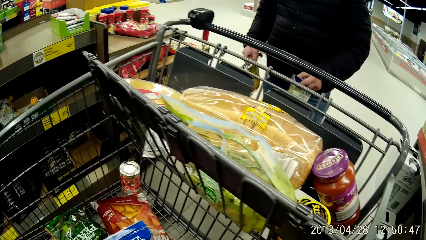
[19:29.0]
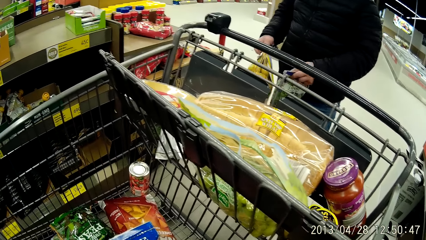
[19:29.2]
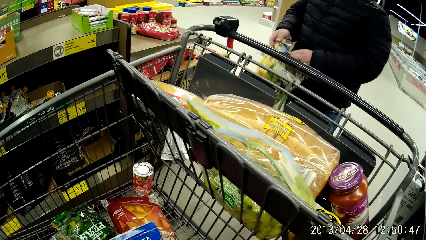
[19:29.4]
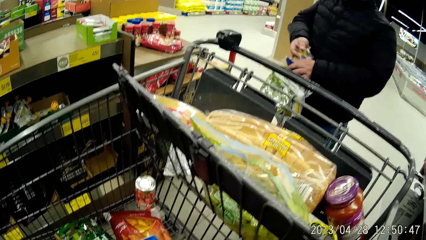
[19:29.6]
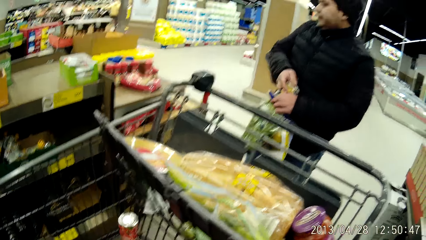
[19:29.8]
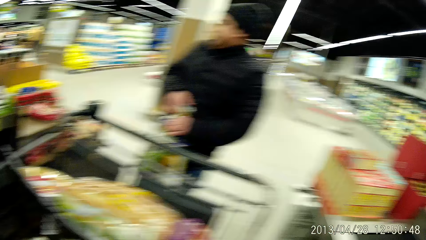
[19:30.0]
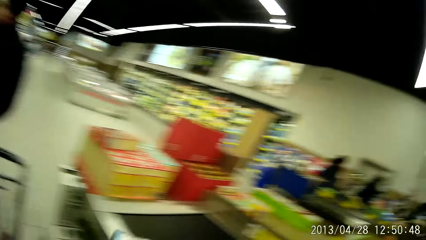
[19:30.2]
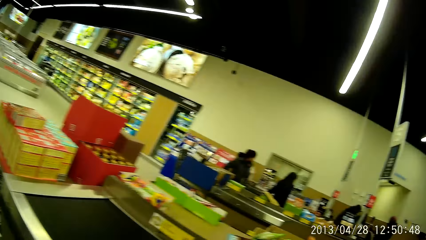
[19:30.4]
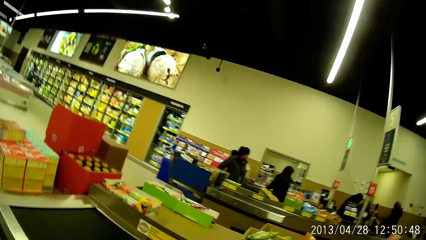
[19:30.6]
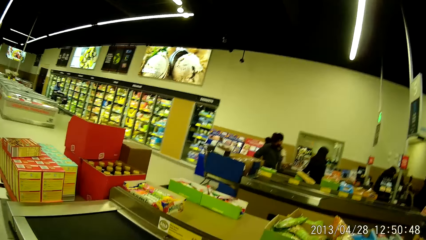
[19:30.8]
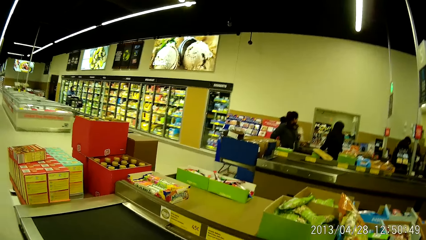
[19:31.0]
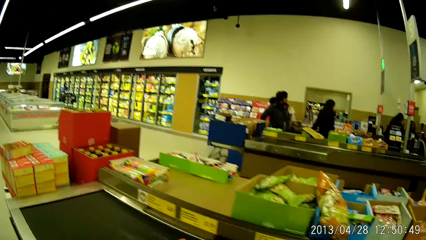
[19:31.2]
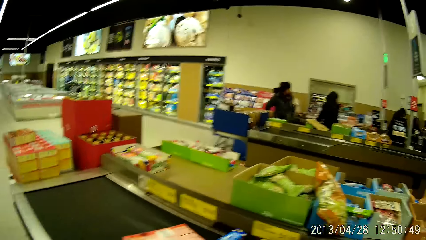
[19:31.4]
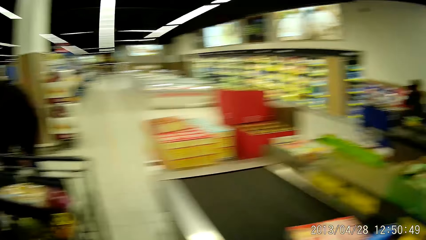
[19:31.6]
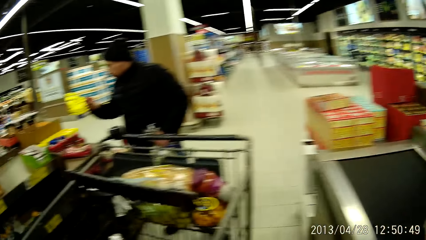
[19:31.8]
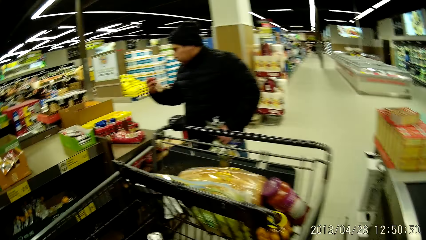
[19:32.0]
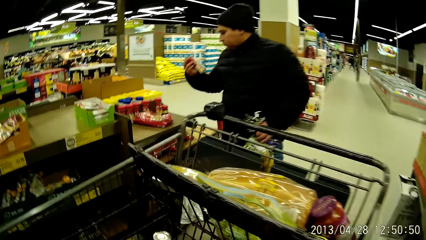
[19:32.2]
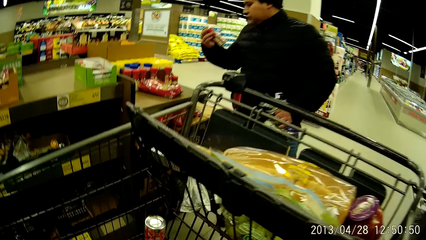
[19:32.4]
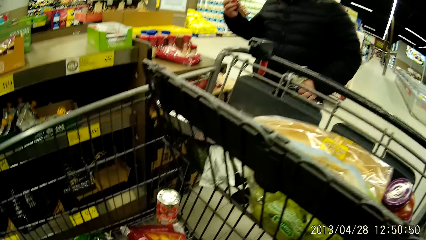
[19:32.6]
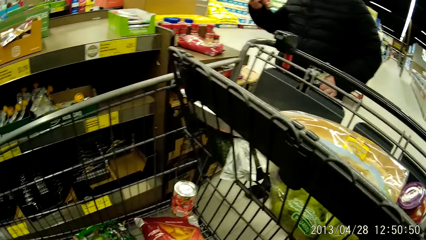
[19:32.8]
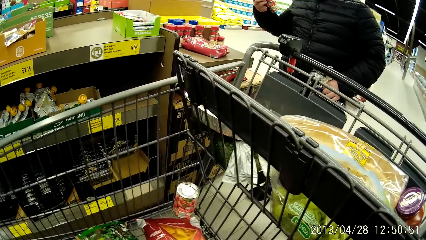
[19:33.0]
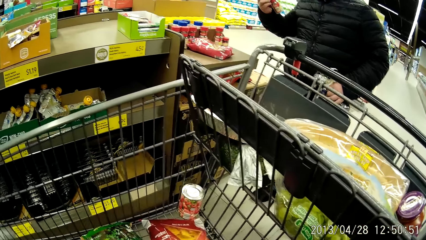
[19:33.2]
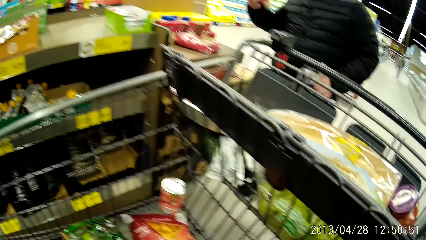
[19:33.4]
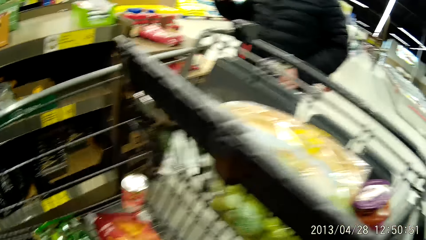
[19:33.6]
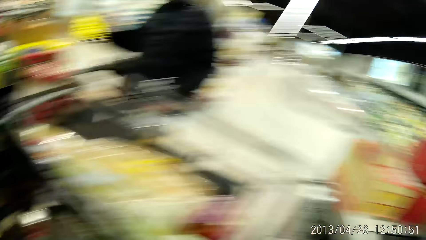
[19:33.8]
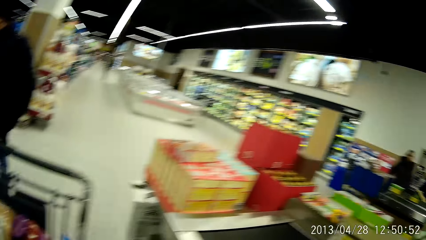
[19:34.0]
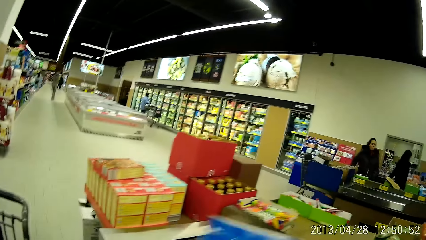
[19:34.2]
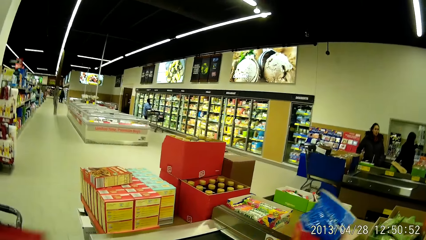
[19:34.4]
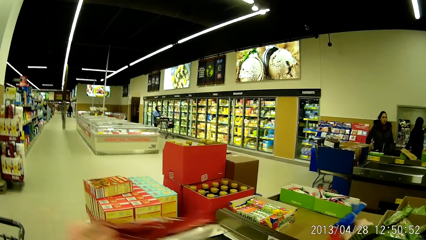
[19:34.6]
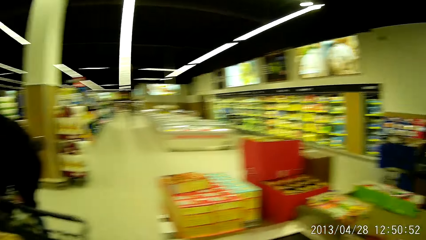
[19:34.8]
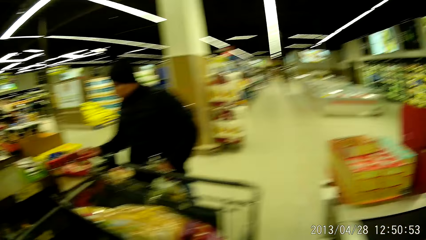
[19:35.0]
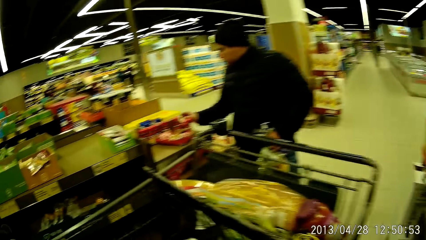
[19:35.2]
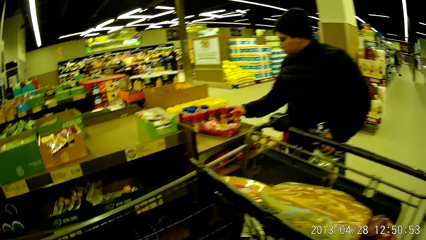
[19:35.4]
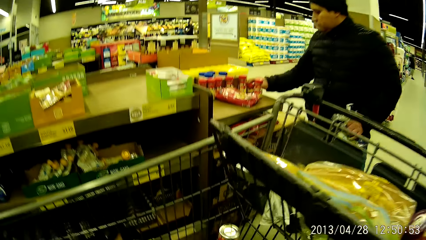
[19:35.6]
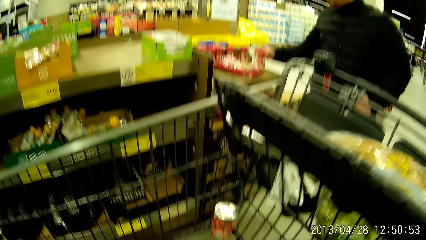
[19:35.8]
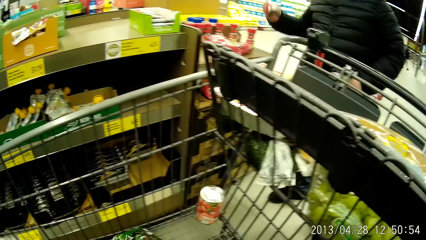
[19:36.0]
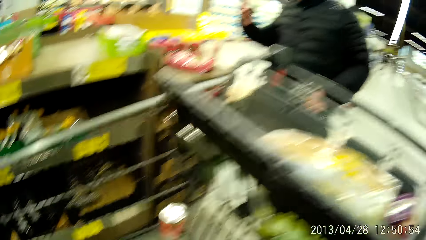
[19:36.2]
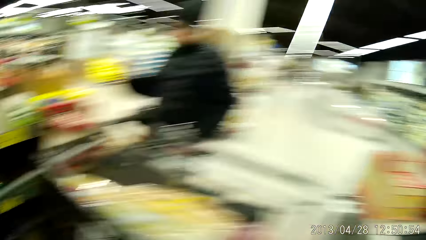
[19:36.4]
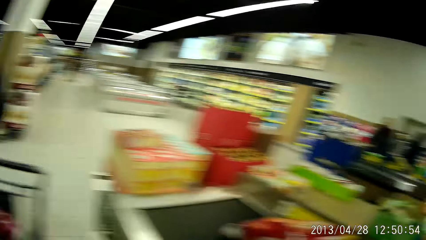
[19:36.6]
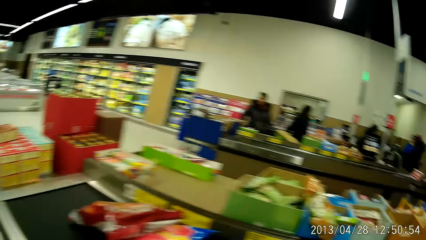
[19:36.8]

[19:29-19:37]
A man checks some bottles of spices on the stand.

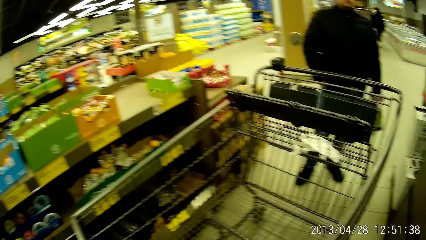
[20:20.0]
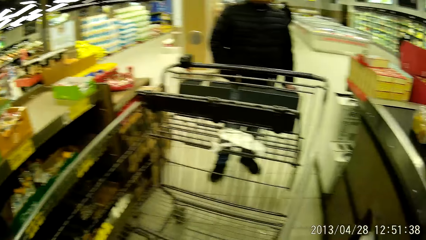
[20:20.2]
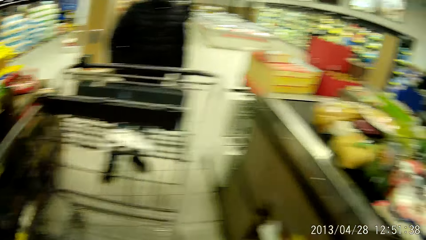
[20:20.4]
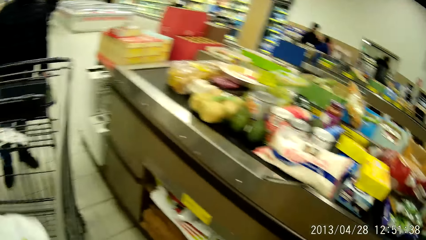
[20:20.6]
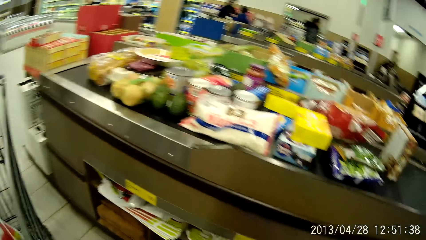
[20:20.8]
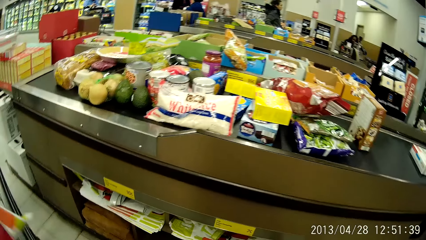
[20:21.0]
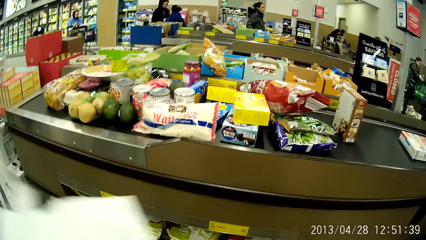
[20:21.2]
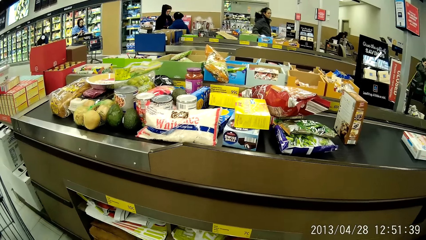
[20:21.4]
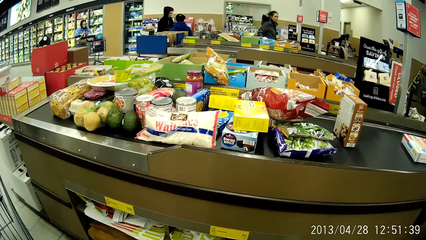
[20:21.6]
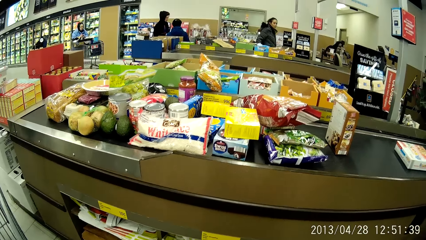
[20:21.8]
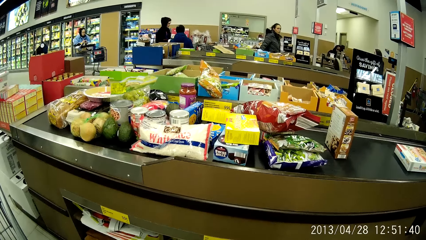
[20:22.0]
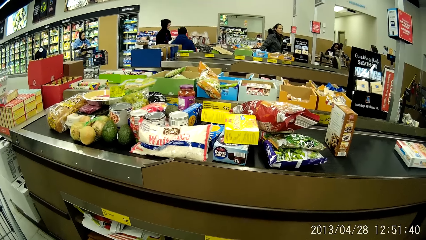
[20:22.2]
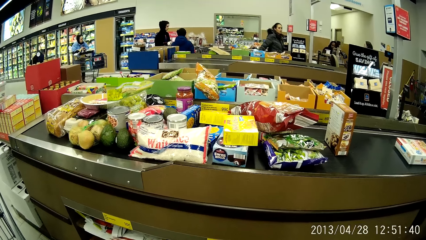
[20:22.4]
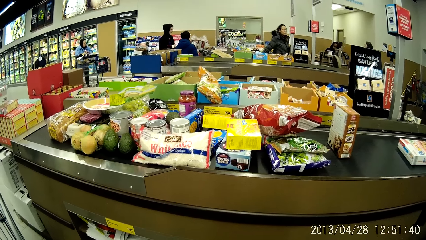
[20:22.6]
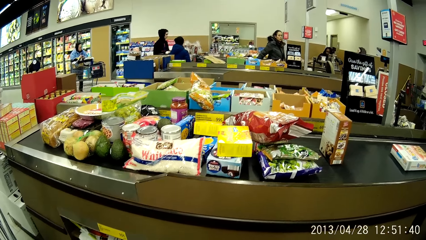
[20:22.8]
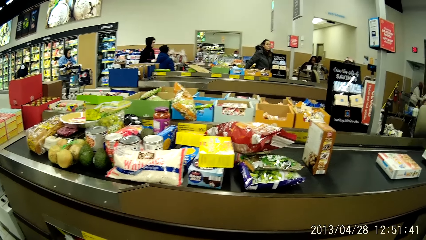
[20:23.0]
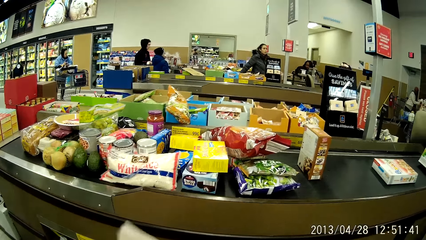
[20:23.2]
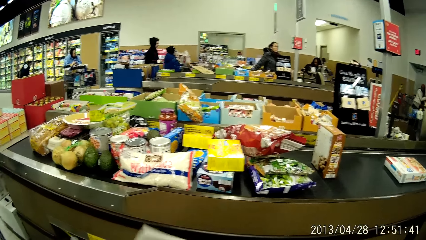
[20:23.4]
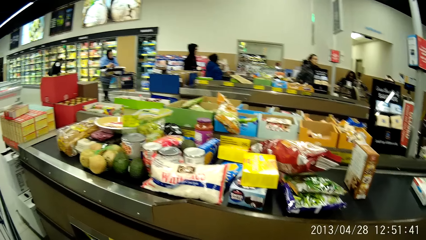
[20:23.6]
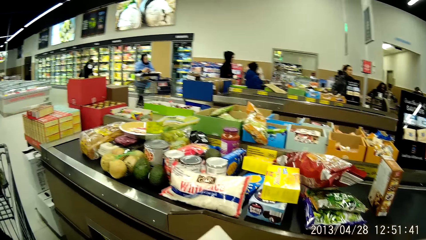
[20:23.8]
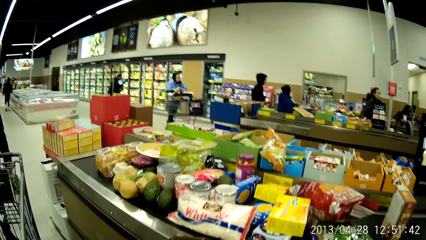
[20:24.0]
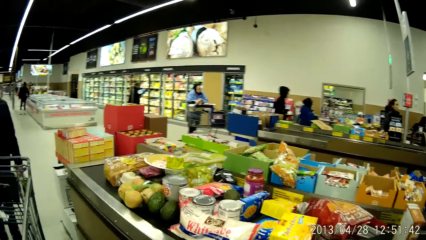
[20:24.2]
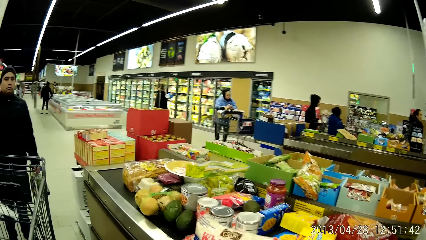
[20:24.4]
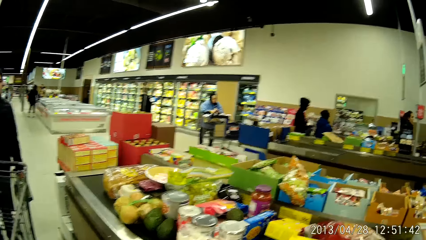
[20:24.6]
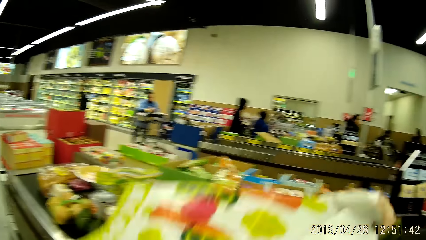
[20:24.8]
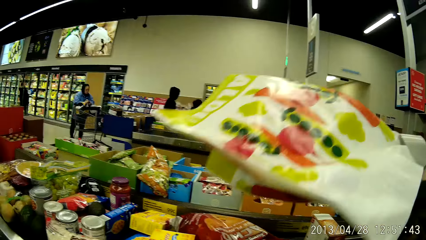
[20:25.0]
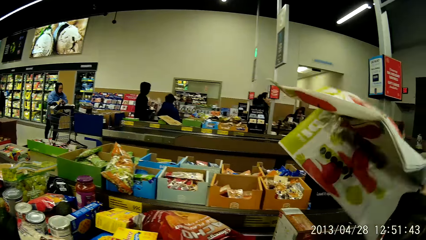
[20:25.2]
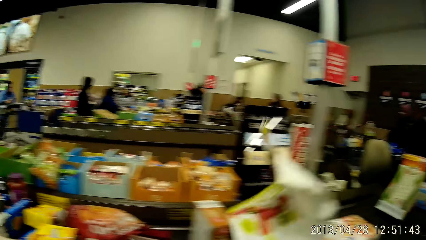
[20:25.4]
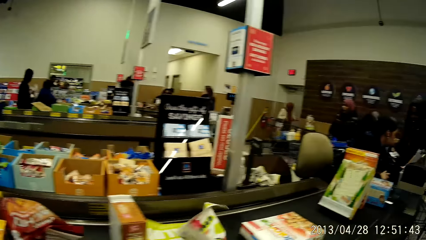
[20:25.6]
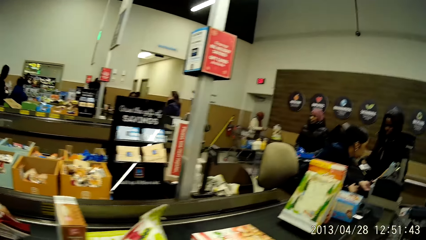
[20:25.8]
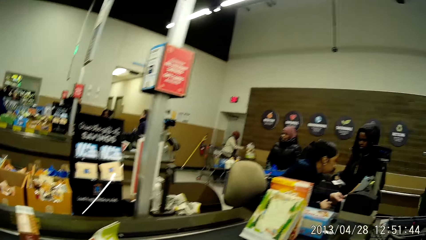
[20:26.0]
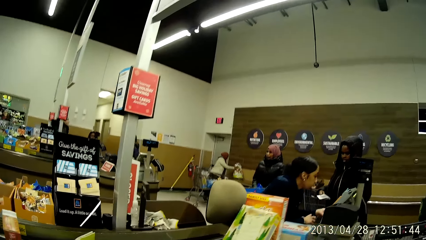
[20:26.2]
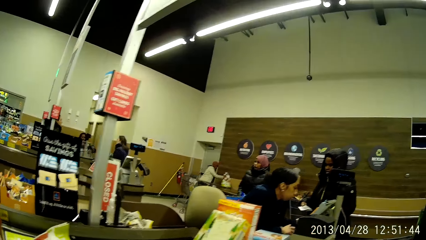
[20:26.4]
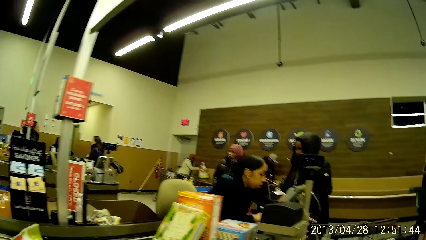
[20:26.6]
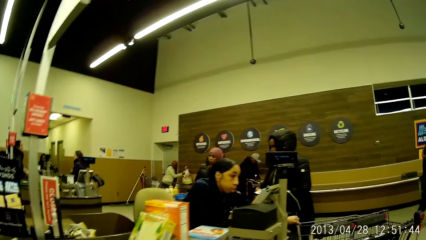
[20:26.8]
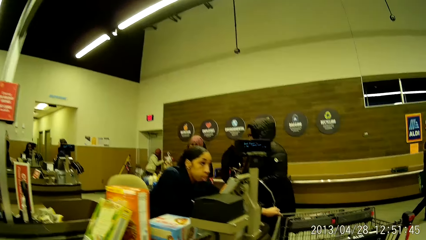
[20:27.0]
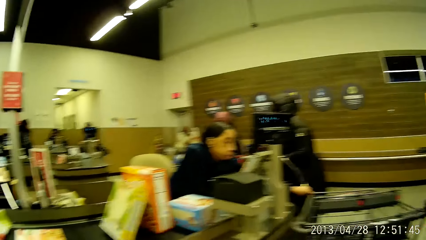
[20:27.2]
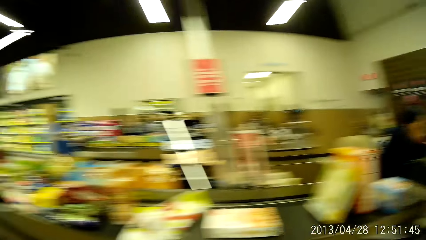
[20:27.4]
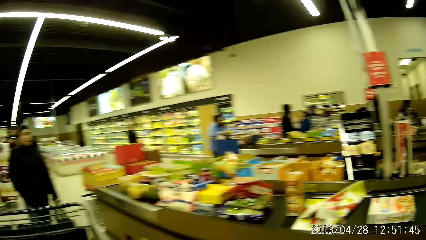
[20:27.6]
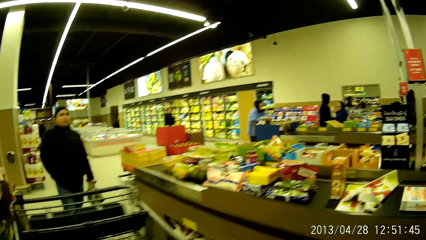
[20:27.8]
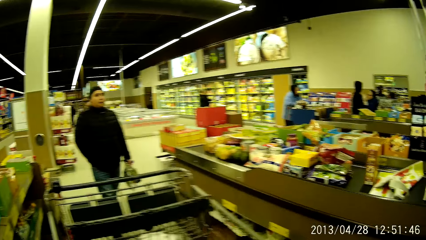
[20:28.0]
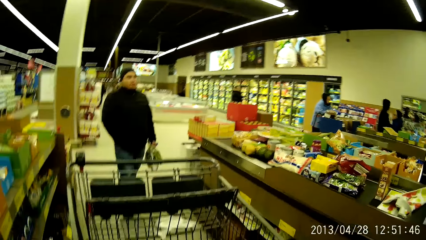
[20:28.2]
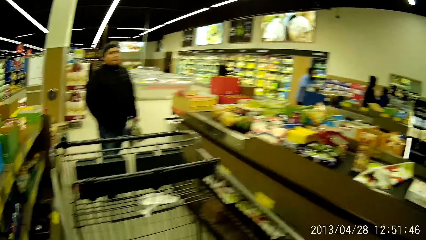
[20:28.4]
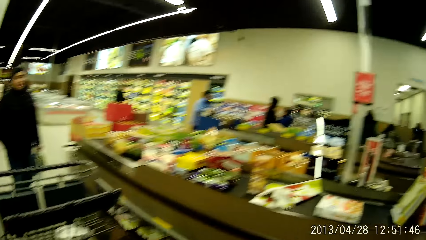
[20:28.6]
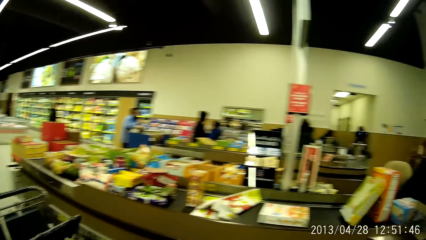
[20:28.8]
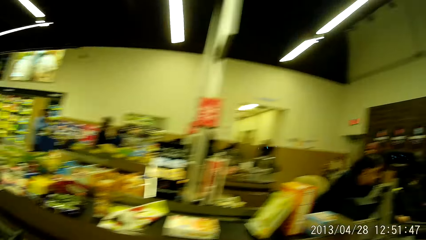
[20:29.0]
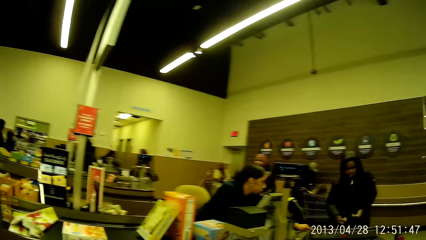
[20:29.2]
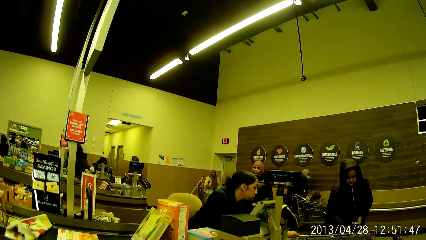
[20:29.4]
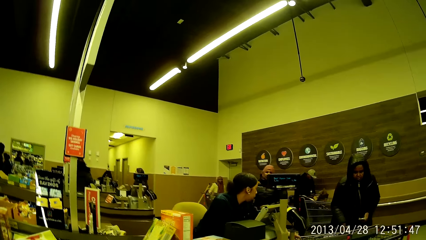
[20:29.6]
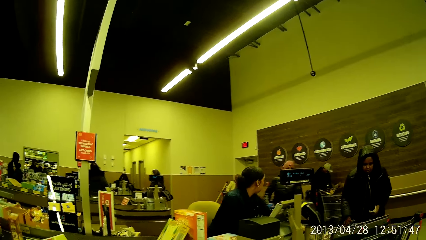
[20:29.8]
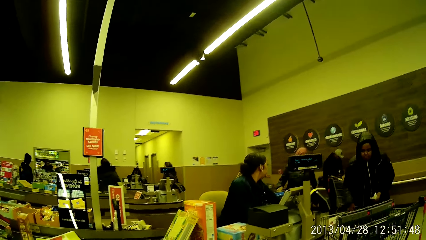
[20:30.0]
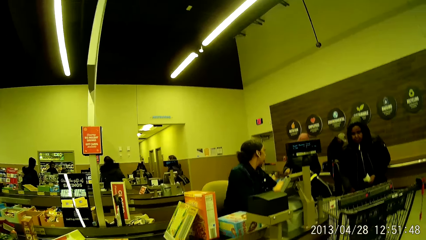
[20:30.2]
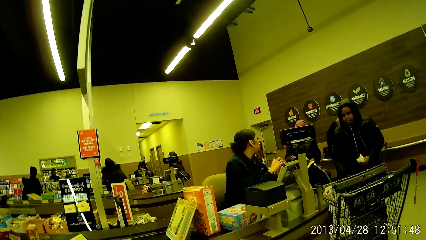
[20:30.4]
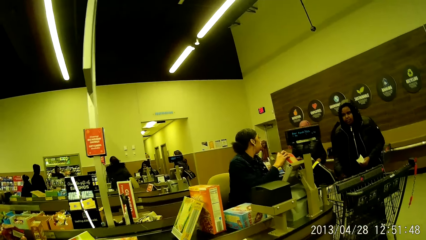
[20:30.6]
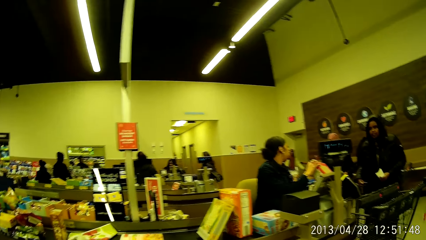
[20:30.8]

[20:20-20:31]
The camera wearer stares at the counter. She drops the shopping bag onto the checkout counter conveyor belt with her right hand. She walks towards a woman. She pulls the trolley towards her. She observes another woman.
